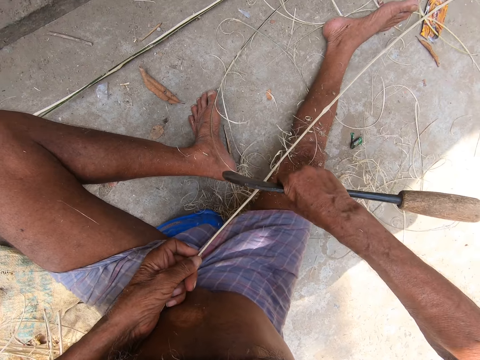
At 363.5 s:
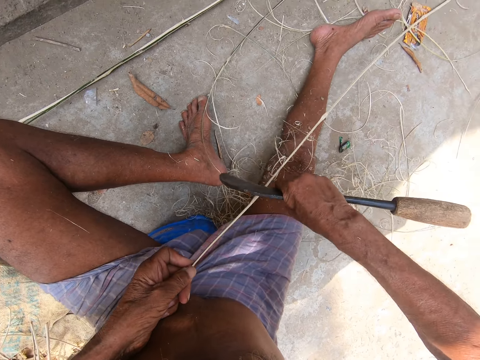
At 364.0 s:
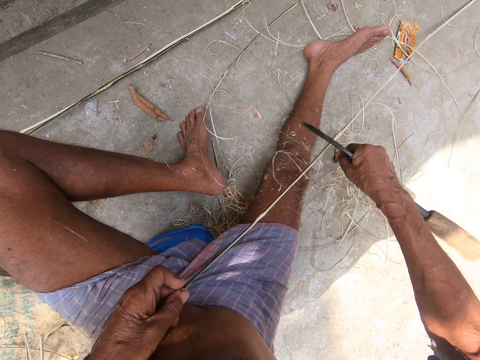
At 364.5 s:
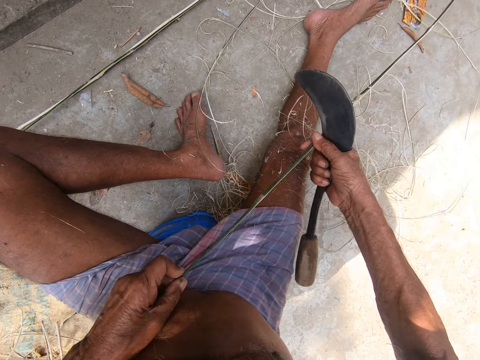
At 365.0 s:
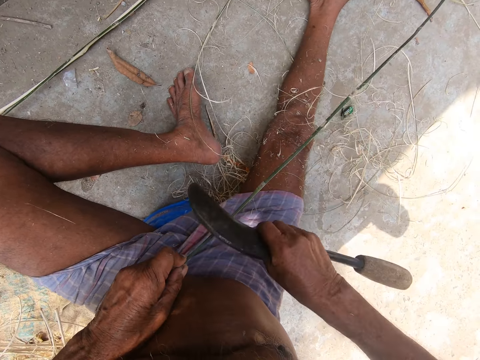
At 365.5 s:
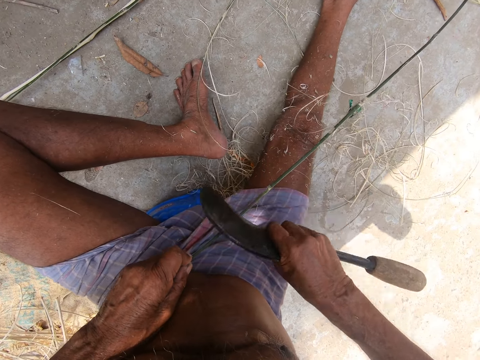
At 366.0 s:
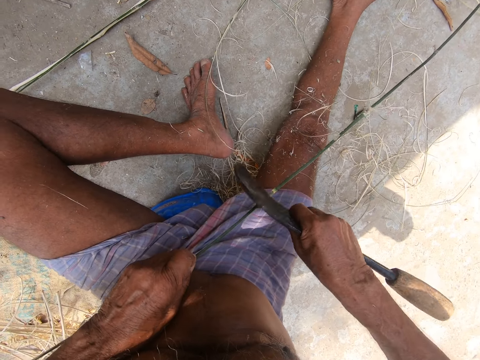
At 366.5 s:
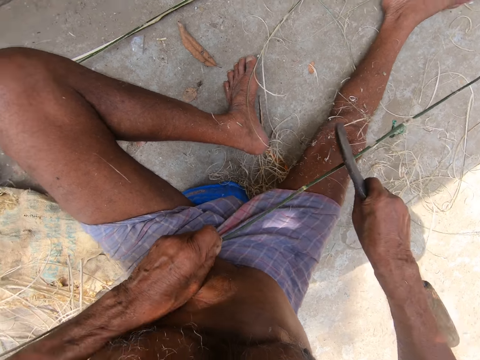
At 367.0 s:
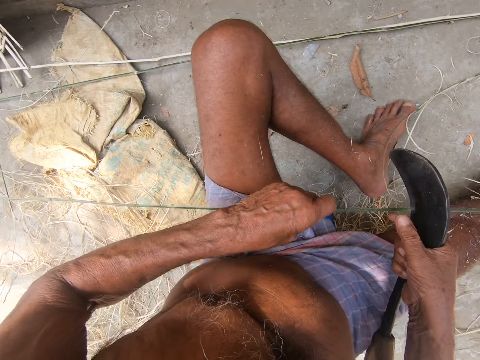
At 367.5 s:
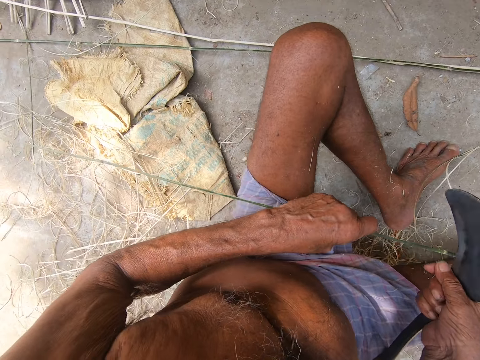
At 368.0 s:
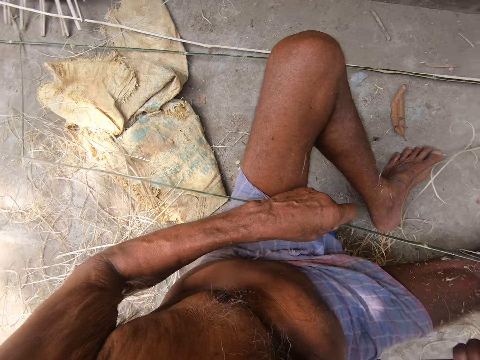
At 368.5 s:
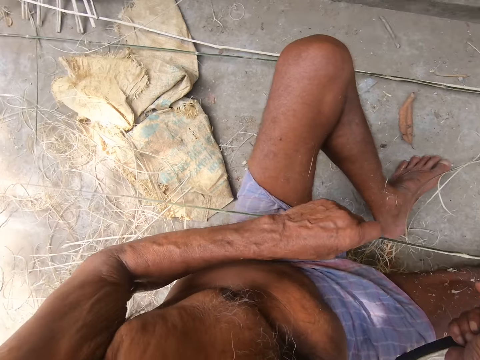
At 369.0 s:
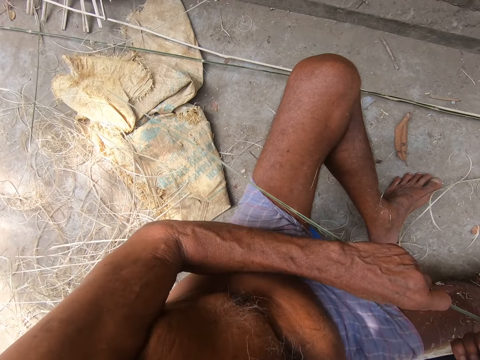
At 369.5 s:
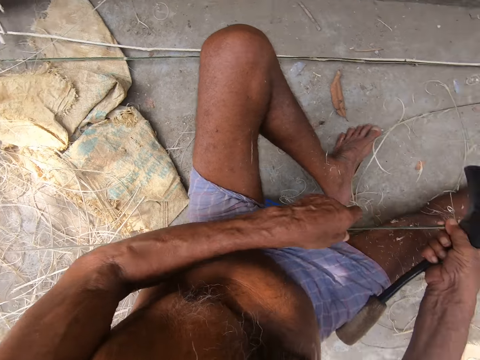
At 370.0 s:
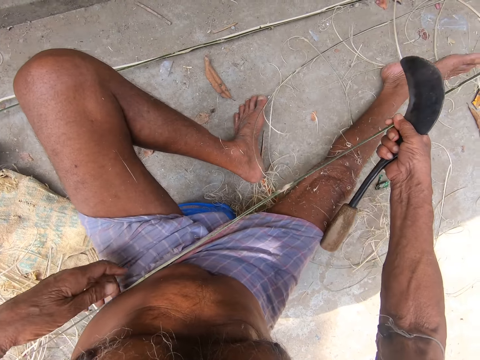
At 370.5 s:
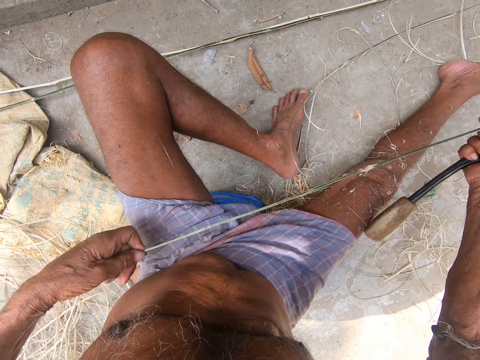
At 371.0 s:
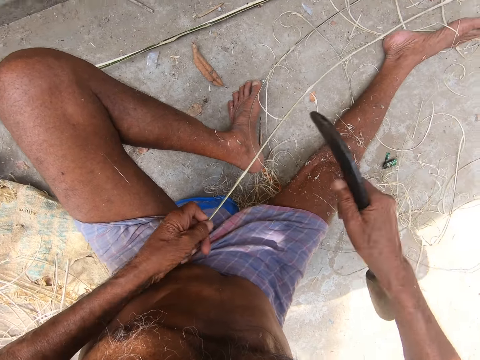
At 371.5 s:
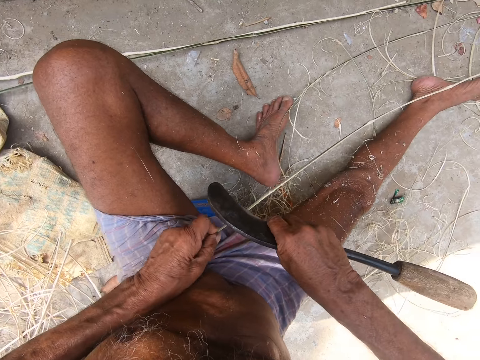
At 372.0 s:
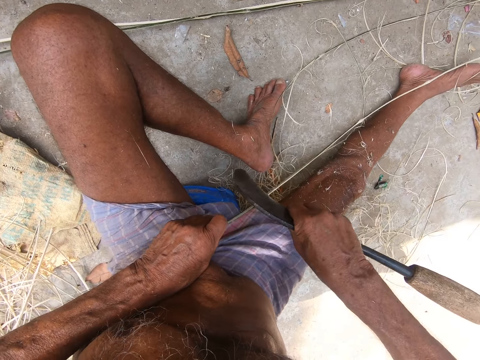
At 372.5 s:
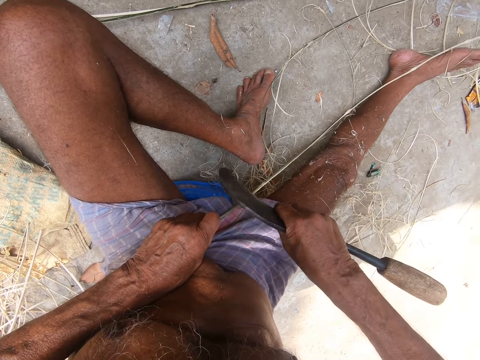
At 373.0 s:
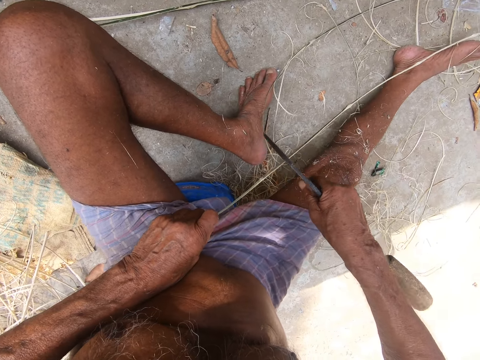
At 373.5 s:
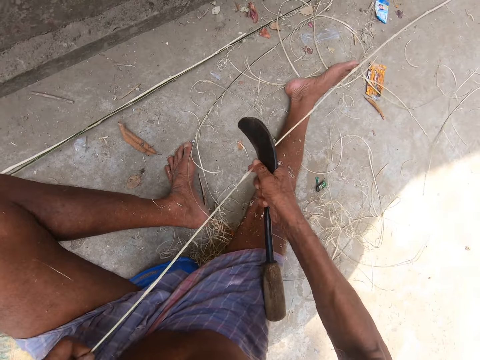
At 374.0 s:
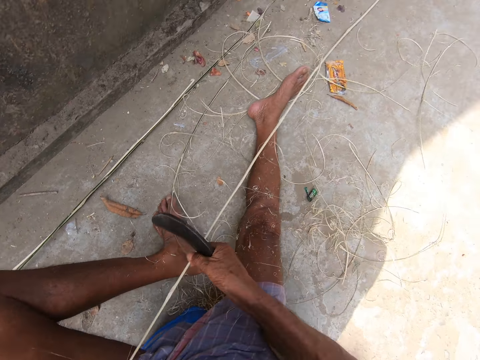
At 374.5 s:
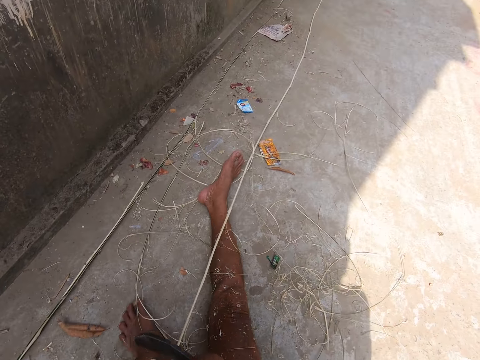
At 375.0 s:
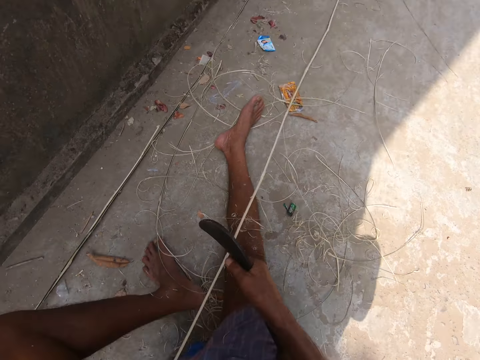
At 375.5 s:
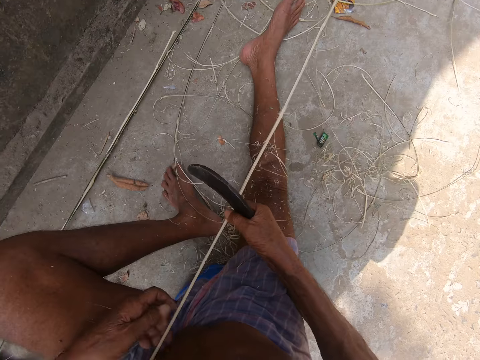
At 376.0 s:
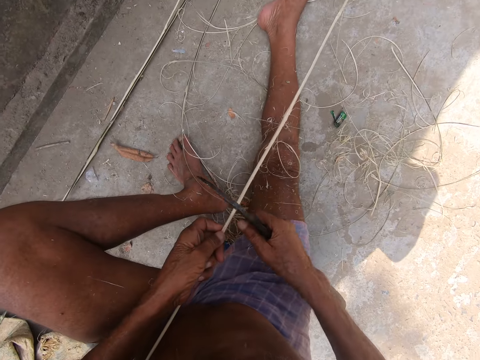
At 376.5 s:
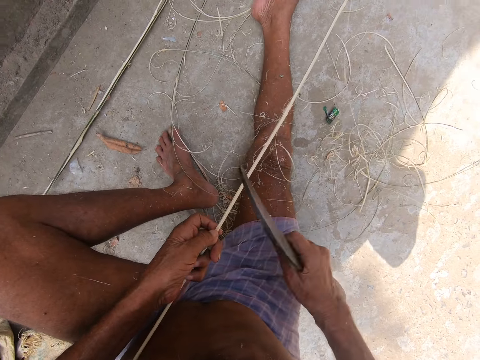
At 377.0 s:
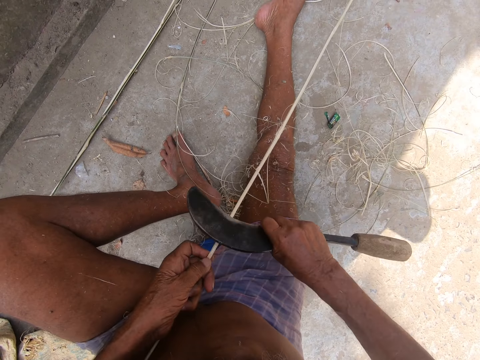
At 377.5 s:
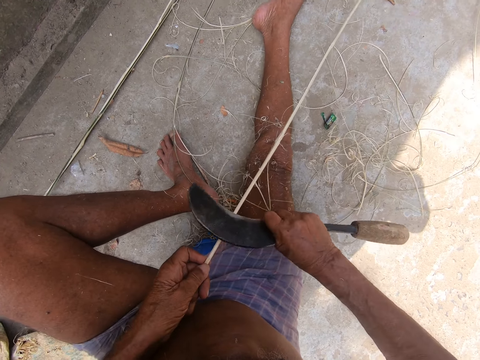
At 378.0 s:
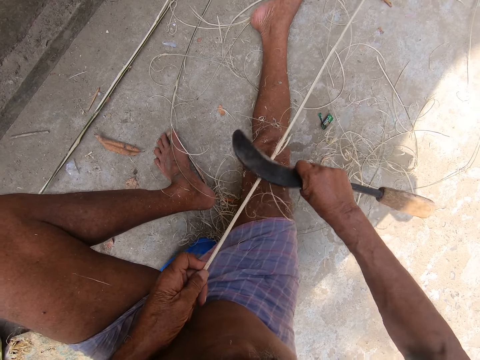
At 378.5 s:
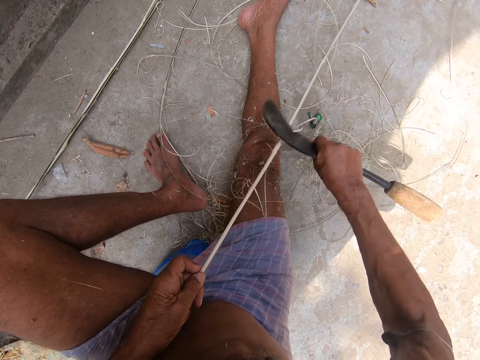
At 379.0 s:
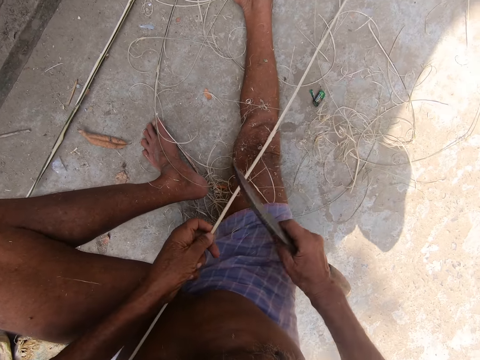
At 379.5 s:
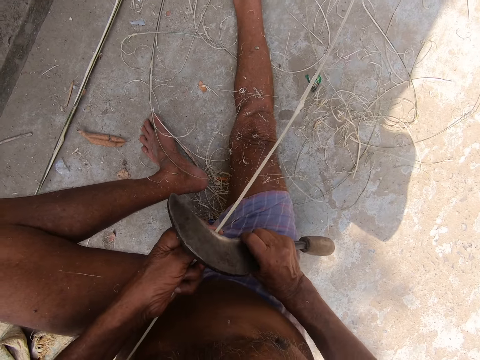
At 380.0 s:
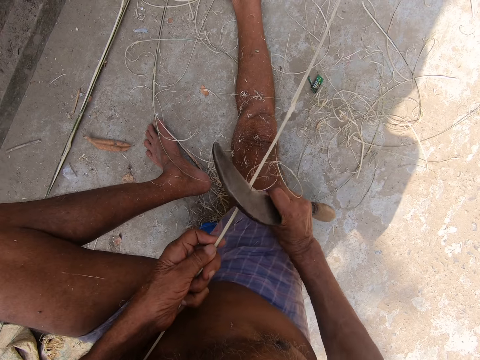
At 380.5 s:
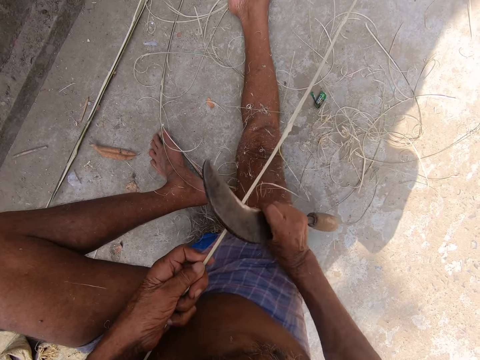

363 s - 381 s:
The camera wearer adjusts a twig or stick. They peel bark from twigs with a sickle. They adjust the twig. They peel bark from twigs with the sickle. They cut the stick with a knife. They adjust the twig. They peel bark from twigs with the sickle.

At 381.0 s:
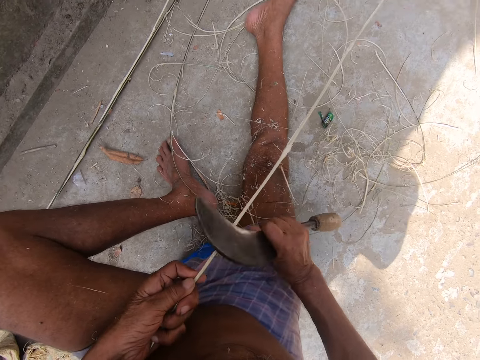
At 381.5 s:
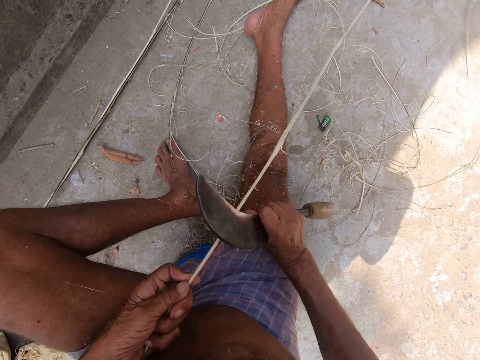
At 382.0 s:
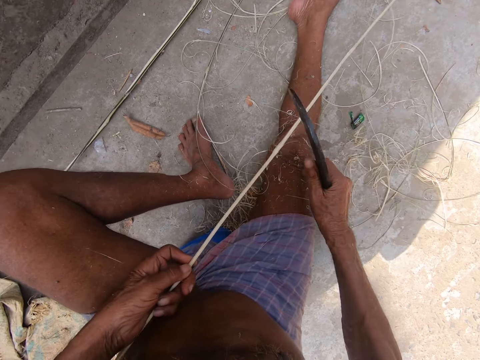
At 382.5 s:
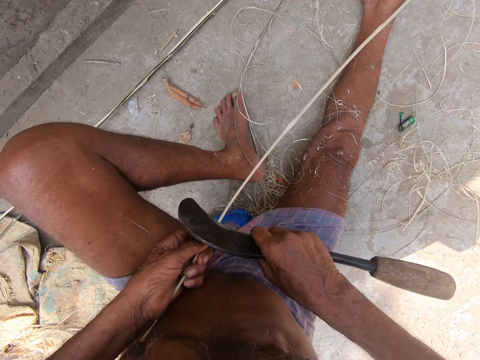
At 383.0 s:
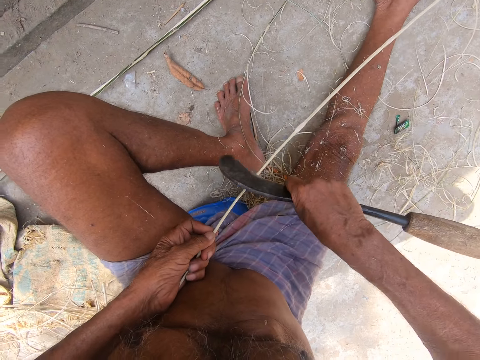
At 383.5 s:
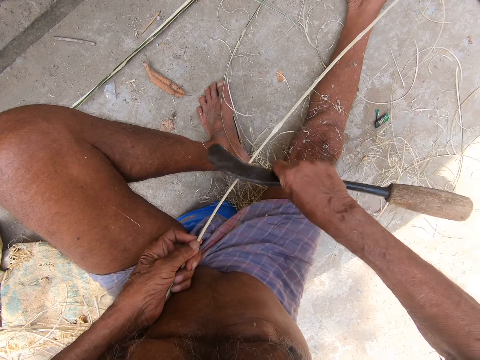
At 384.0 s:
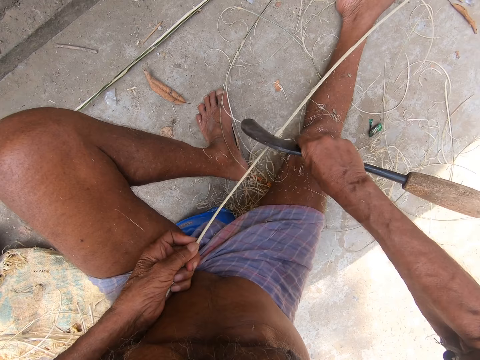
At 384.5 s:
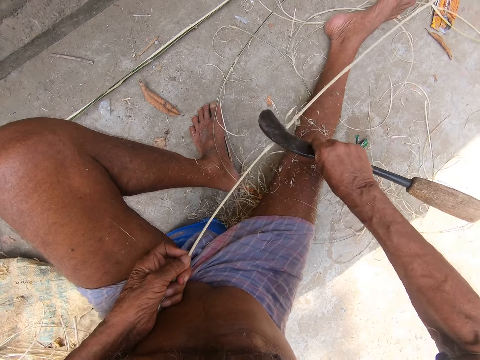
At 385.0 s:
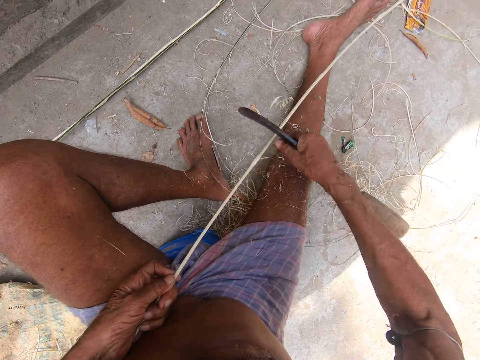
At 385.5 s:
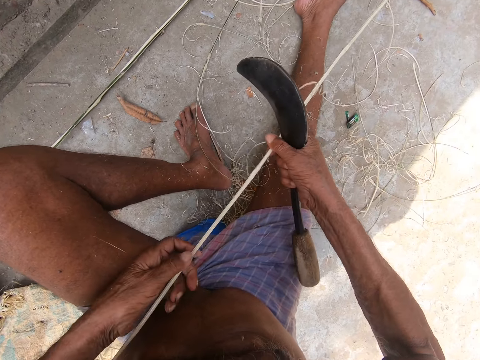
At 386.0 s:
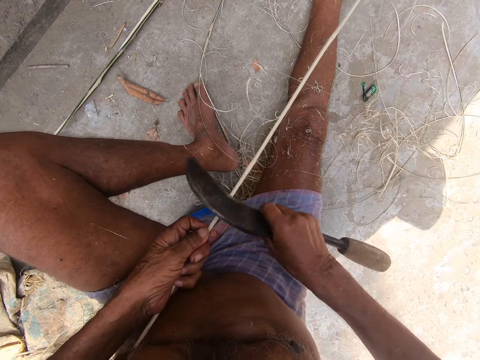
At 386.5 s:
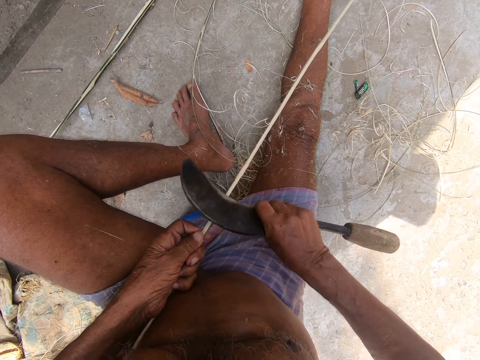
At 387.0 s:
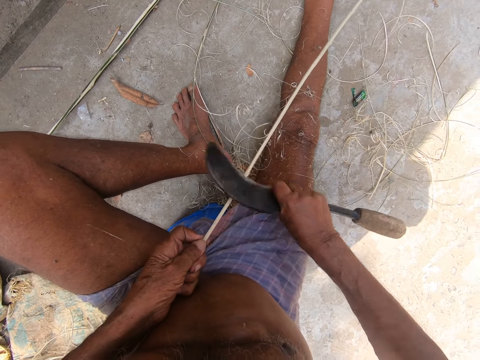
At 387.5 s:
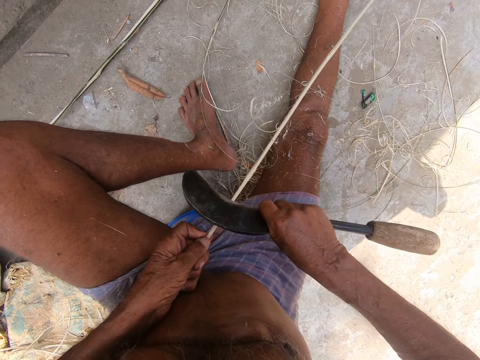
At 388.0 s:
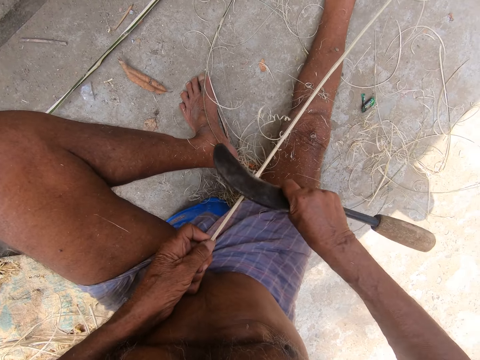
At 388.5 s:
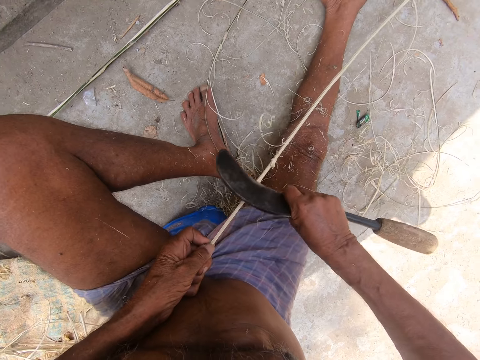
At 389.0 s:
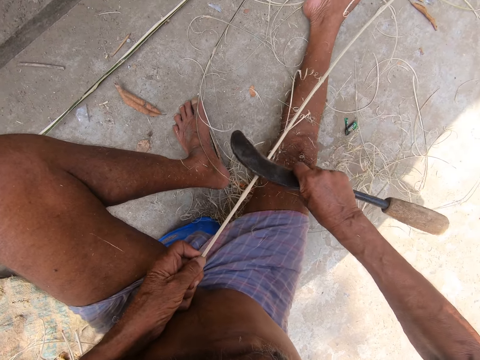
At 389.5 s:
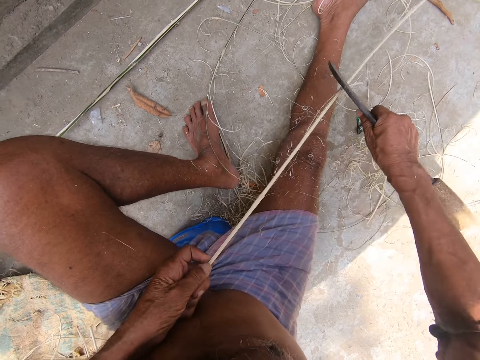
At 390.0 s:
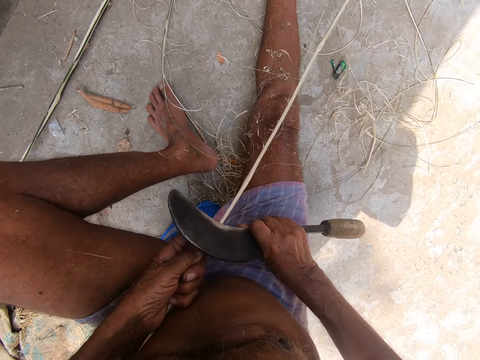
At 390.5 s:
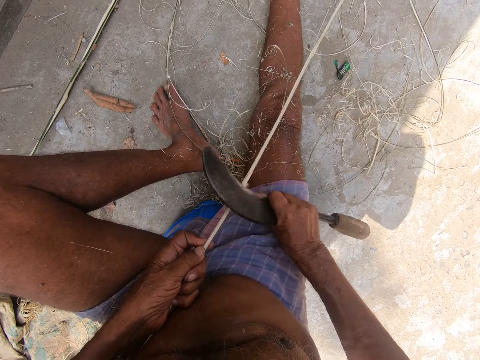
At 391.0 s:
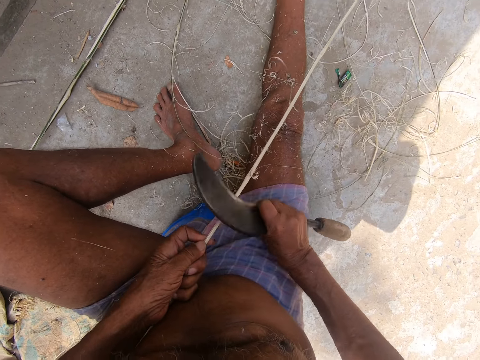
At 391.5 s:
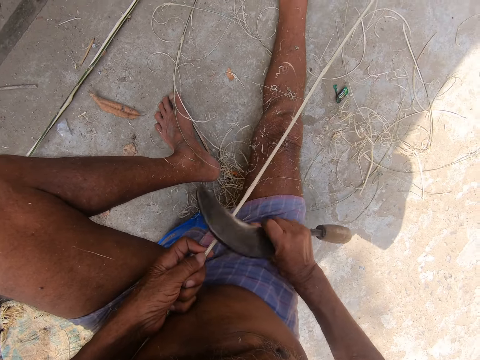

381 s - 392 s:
The camera wearer adjusts a twig.
